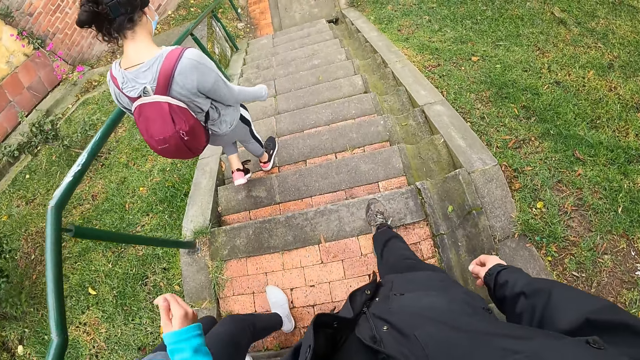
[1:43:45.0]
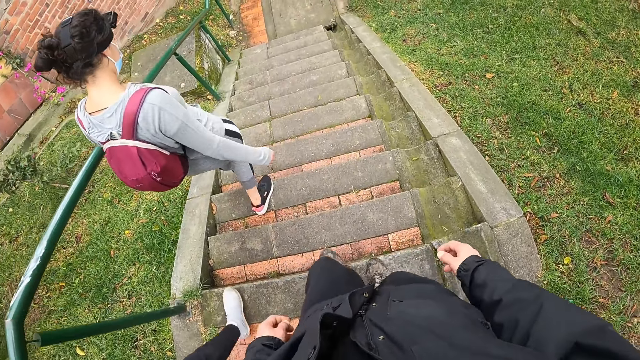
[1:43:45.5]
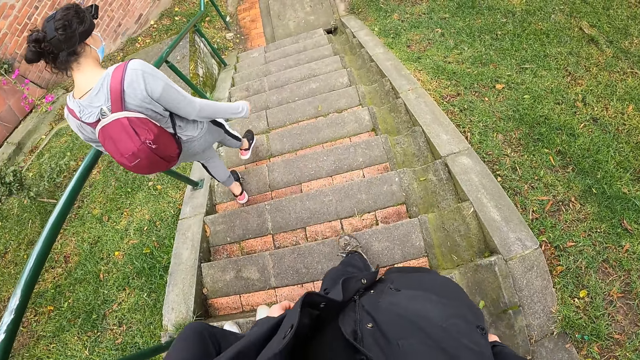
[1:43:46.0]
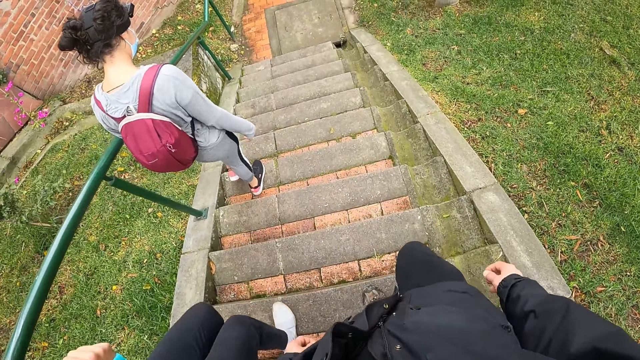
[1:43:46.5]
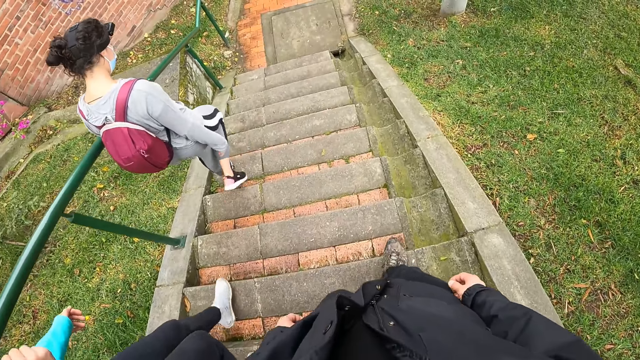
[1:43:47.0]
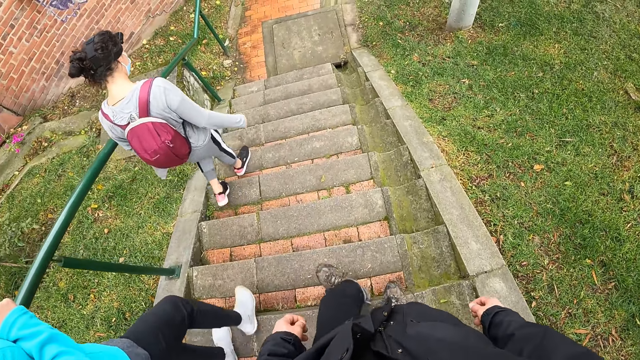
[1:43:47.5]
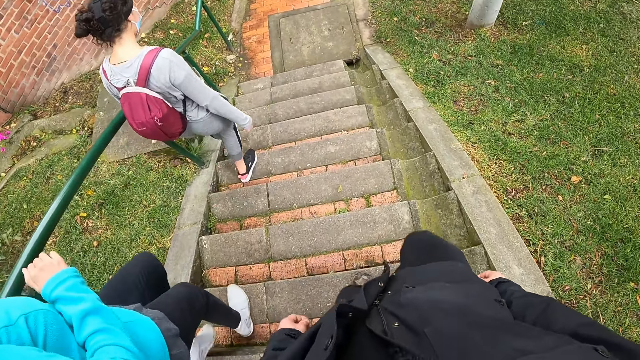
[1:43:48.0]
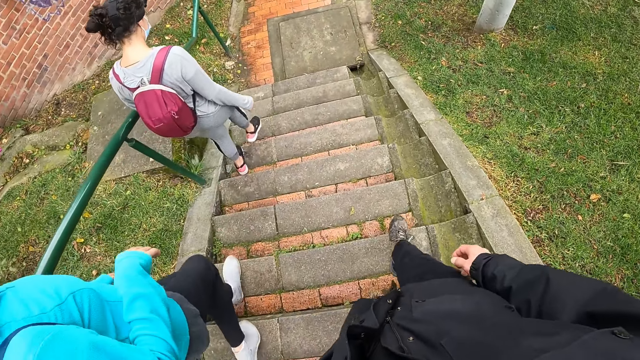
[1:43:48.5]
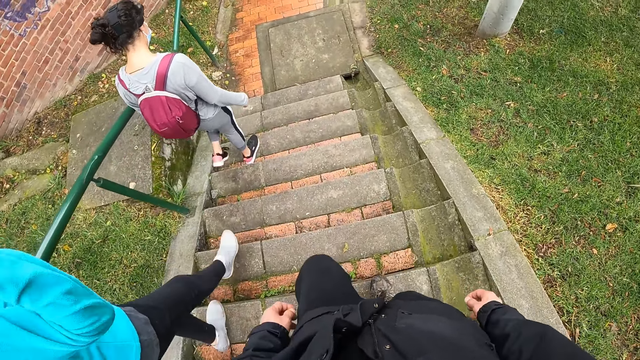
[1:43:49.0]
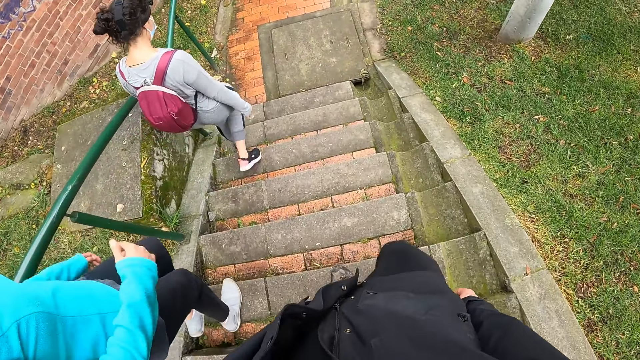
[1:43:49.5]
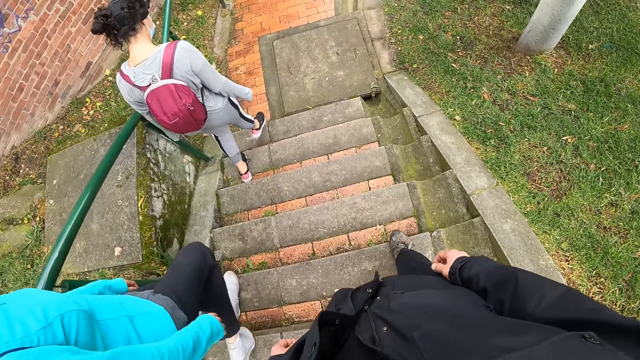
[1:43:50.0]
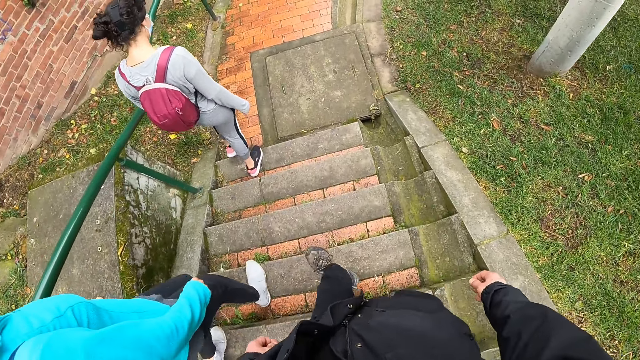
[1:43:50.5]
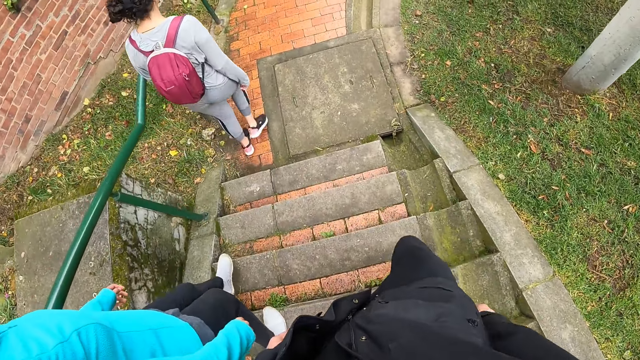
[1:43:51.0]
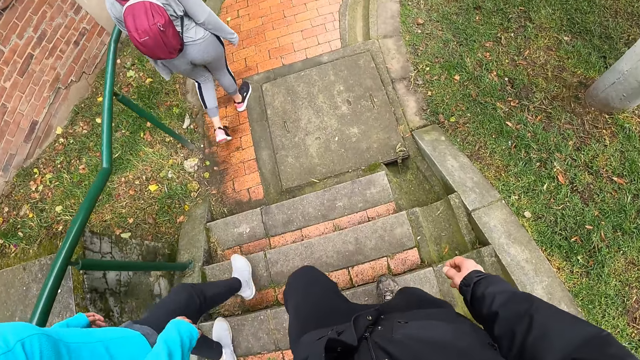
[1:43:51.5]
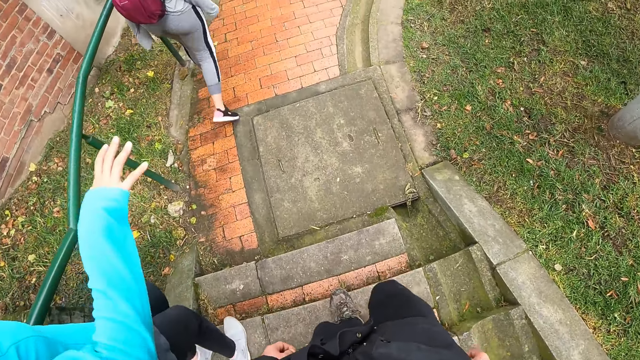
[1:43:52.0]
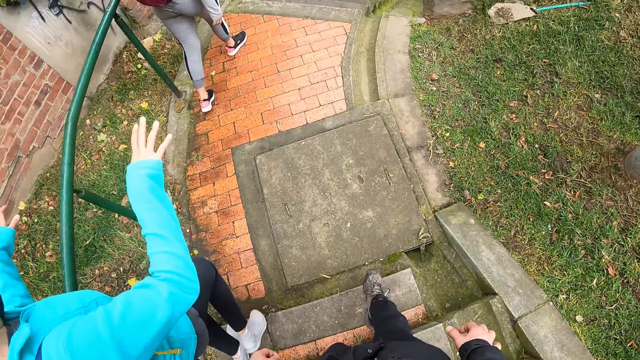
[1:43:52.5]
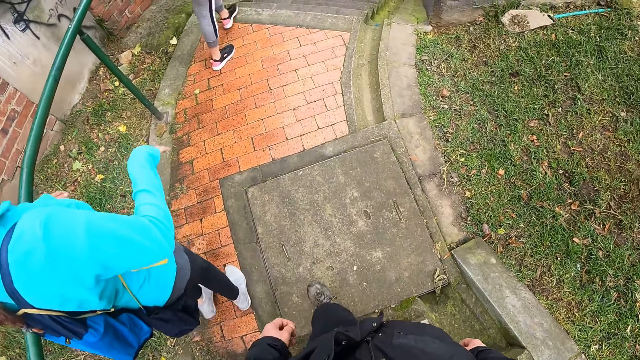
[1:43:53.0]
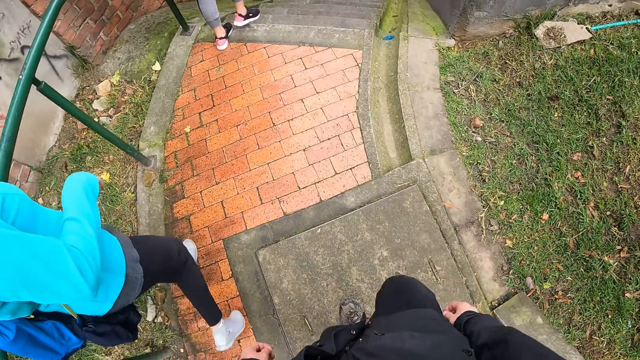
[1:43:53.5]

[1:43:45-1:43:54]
The woman interacts with the camera wearer.

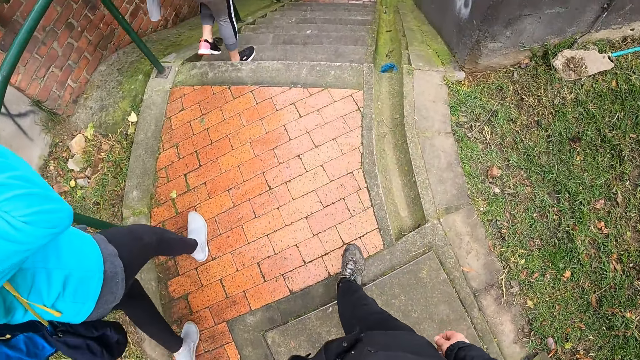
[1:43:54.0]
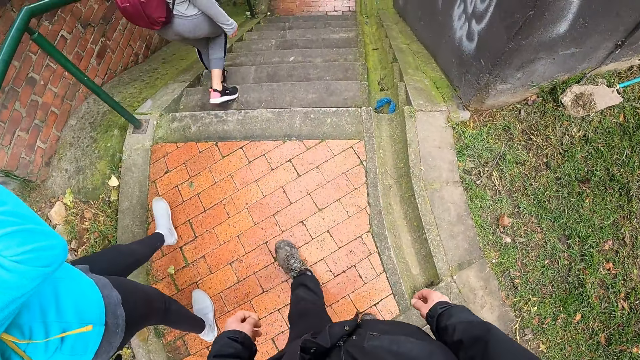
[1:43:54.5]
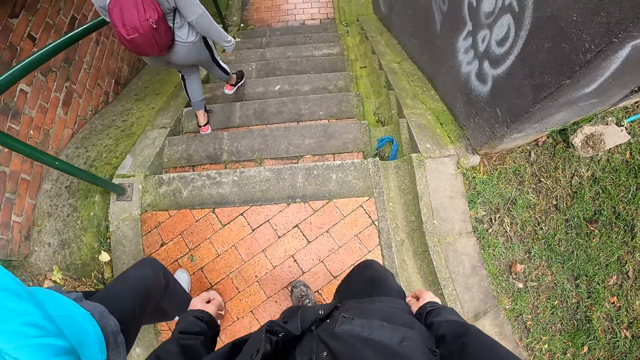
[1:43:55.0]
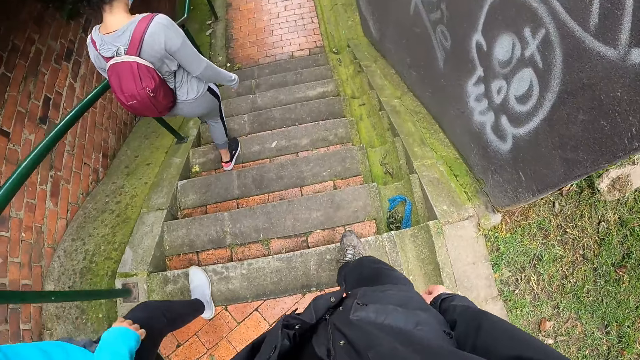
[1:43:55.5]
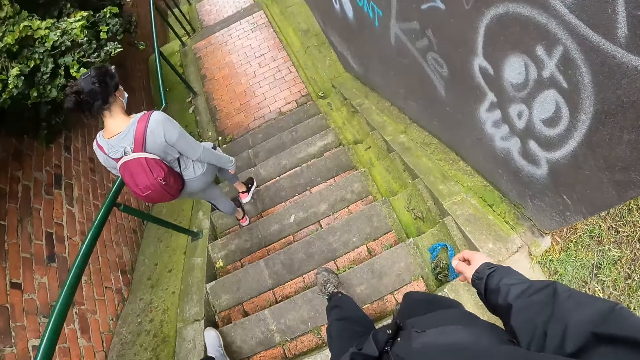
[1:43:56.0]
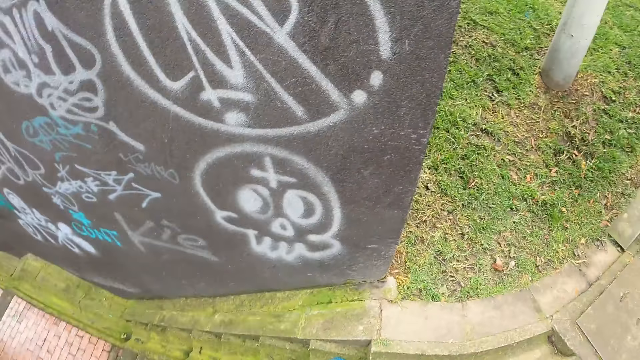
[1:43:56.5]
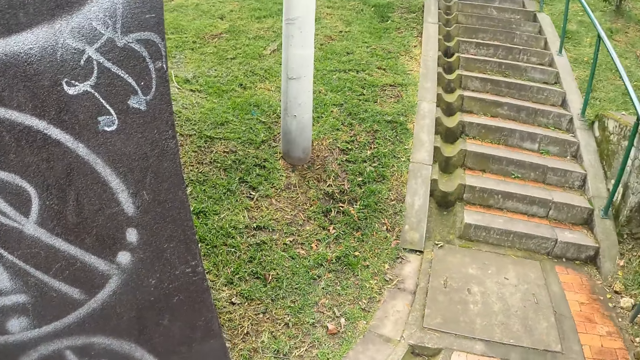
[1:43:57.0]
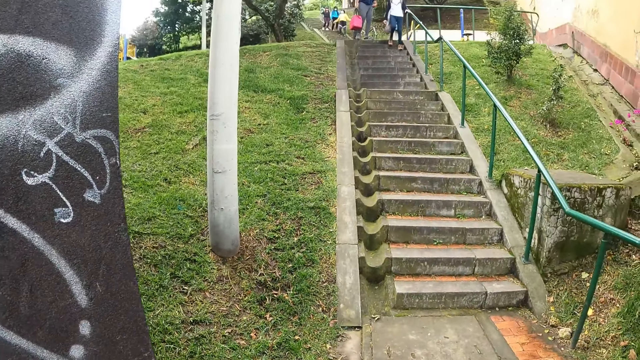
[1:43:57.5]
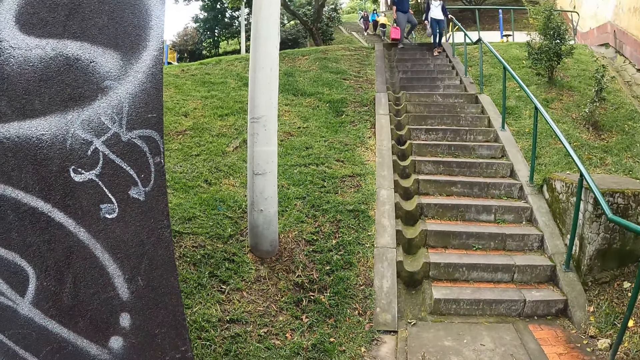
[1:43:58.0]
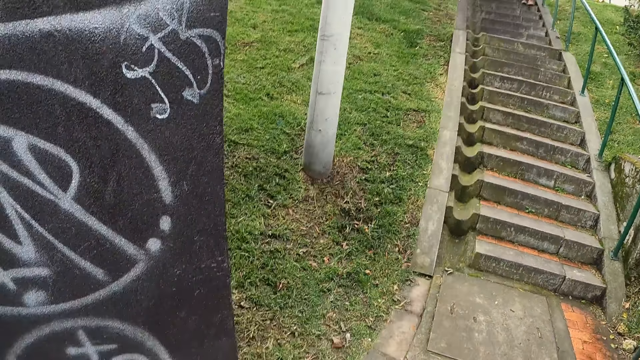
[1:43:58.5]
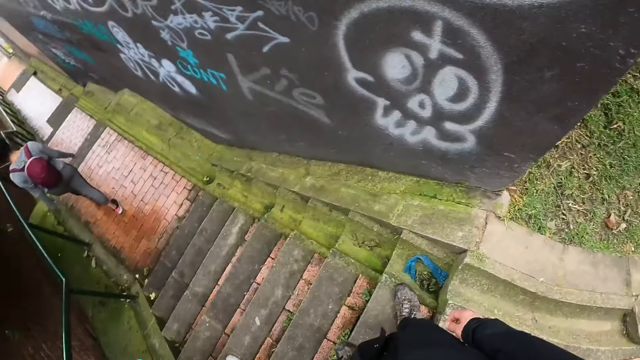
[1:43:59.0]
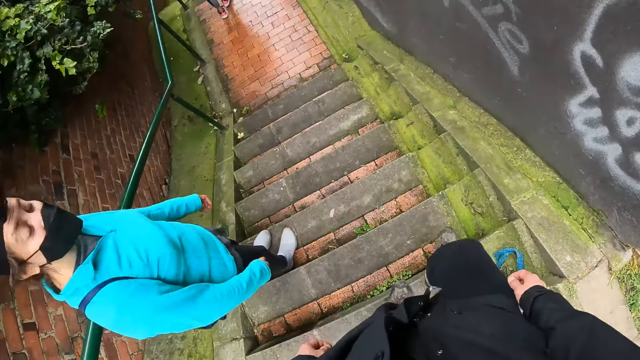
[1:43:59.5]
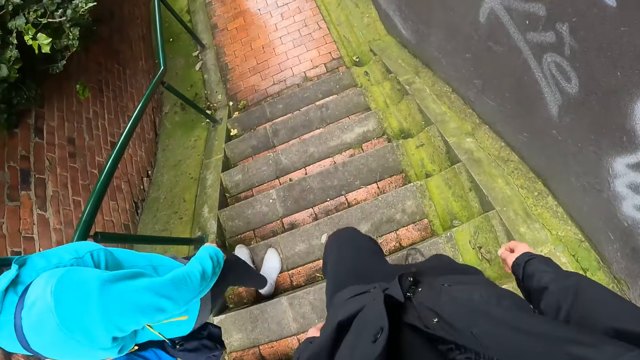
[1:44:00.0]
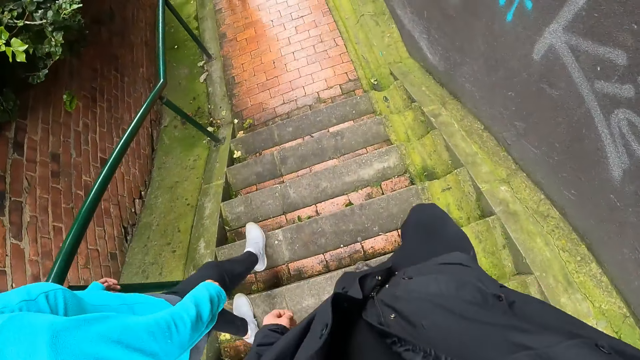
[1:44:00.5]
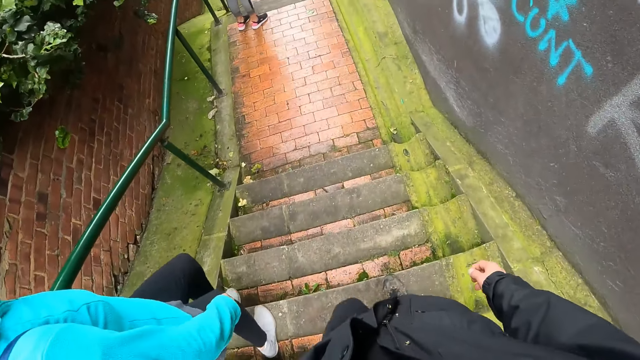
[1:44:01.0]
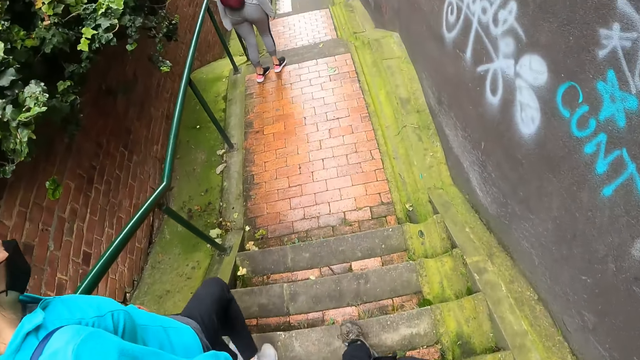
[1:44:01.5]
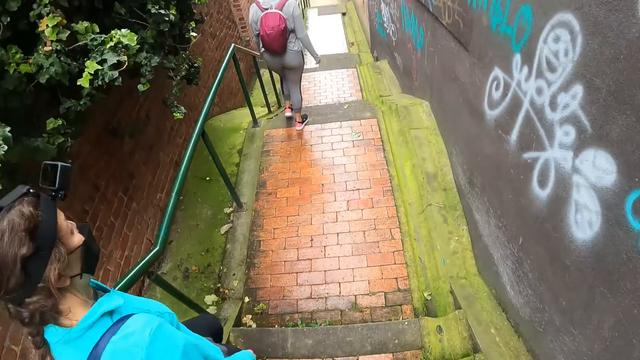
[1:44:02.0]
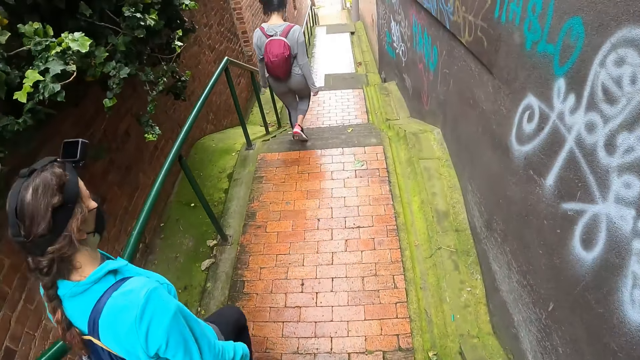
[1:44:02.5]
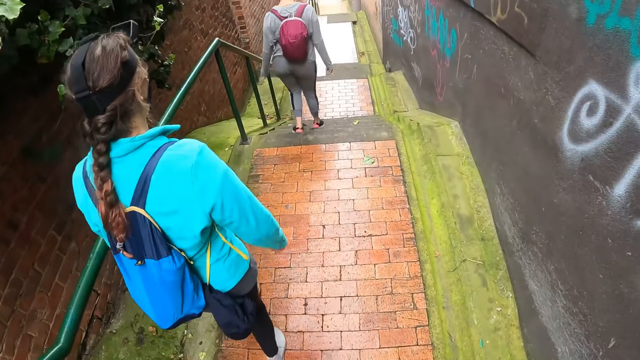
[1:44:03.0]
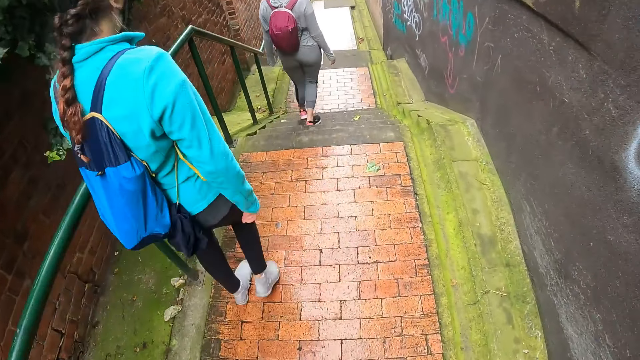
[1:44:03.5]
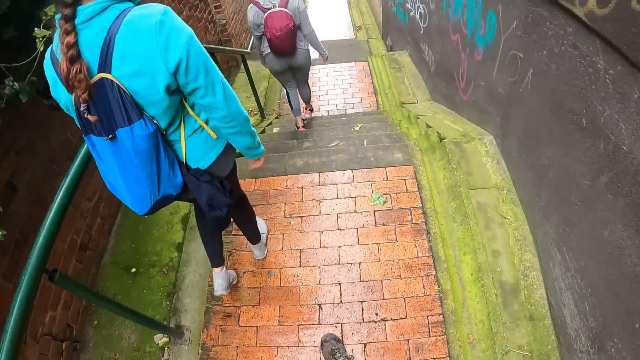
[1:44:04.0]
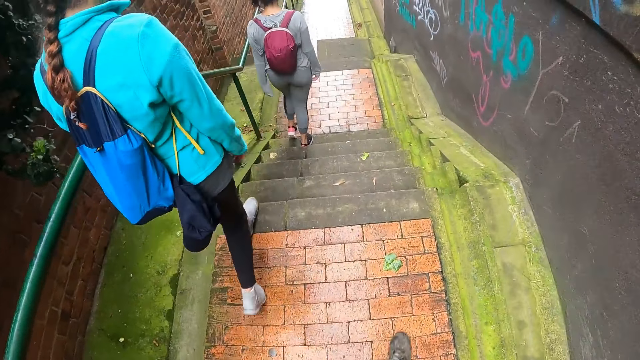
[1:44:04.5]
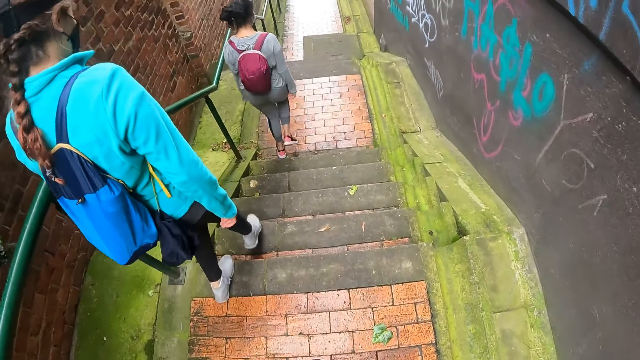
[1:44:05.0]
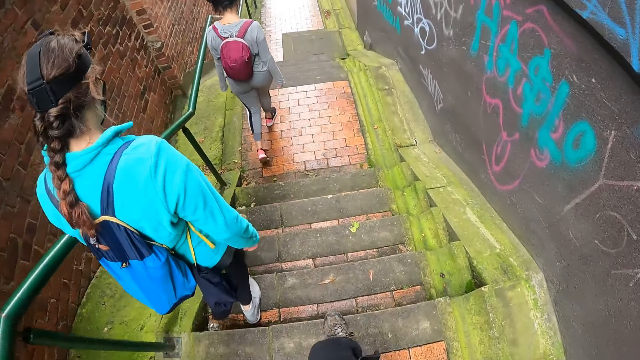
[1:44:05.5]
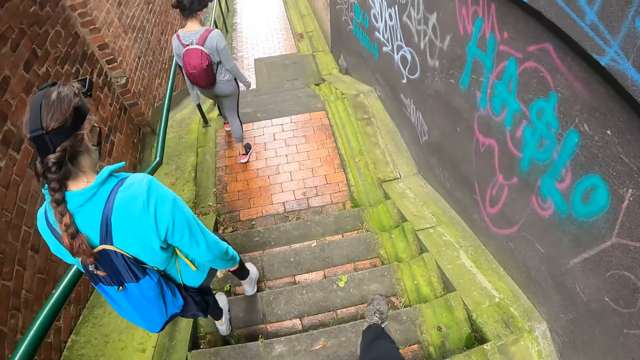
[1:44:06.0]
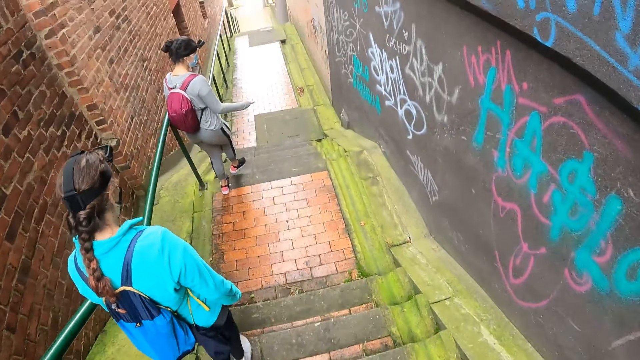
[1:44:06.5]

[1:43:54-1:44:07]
The camera wearer looks around. They walk down the pathway. A person walks along the pathway.
